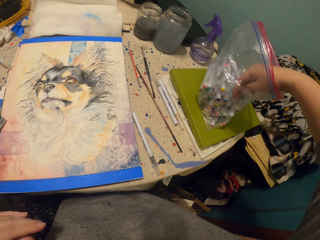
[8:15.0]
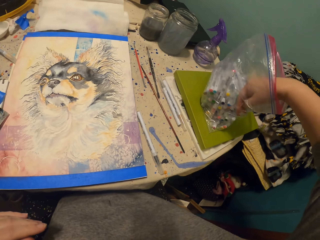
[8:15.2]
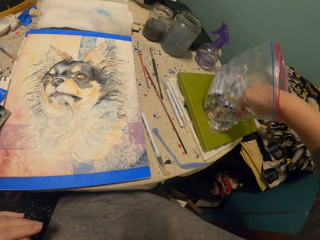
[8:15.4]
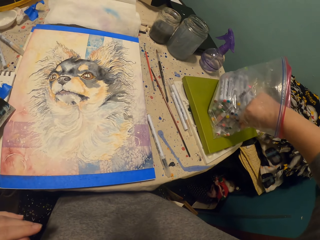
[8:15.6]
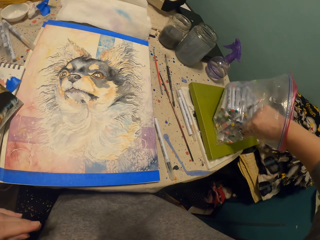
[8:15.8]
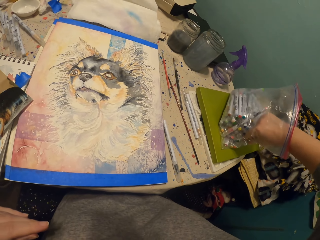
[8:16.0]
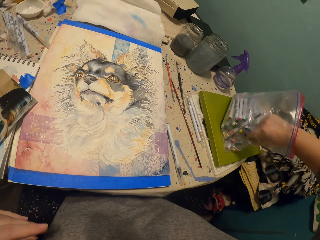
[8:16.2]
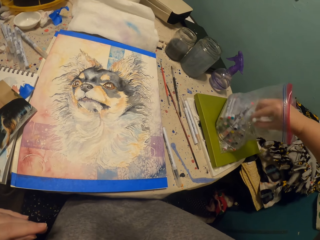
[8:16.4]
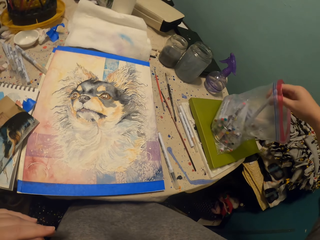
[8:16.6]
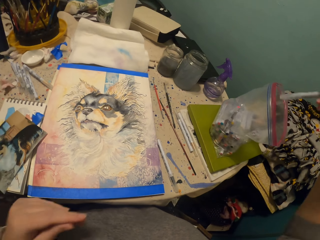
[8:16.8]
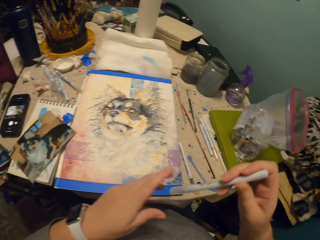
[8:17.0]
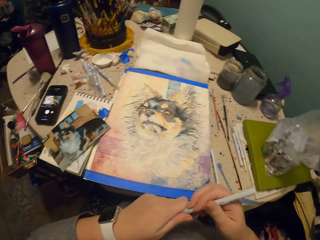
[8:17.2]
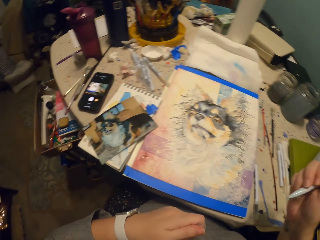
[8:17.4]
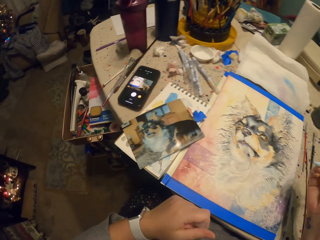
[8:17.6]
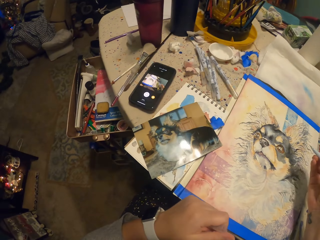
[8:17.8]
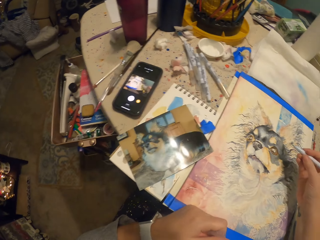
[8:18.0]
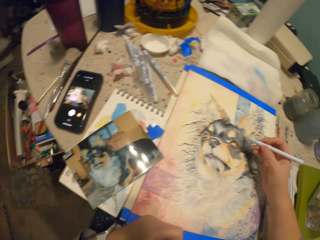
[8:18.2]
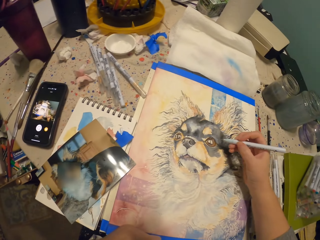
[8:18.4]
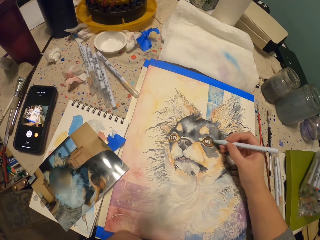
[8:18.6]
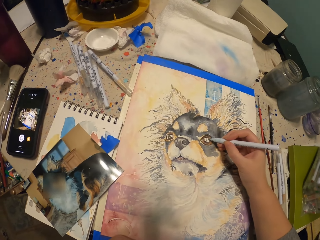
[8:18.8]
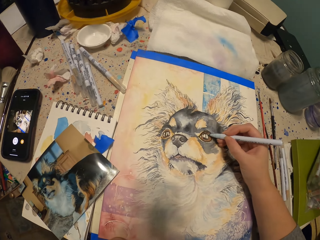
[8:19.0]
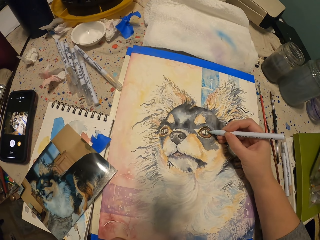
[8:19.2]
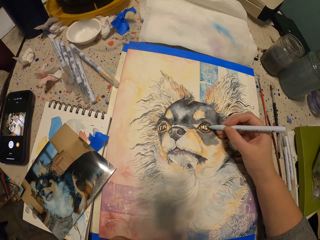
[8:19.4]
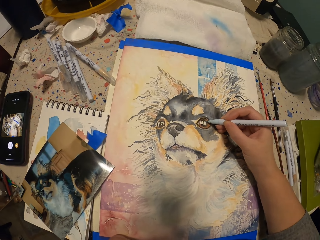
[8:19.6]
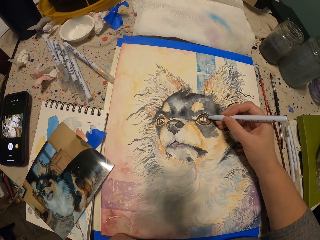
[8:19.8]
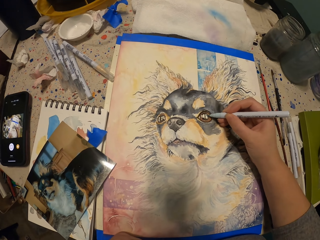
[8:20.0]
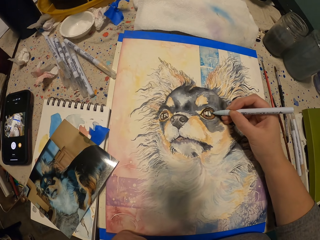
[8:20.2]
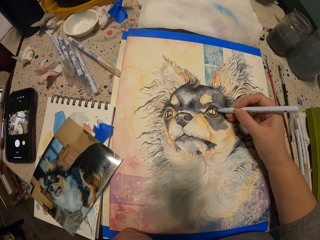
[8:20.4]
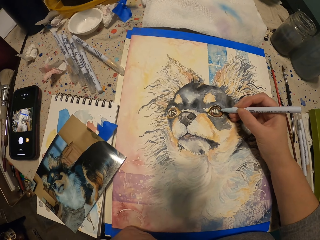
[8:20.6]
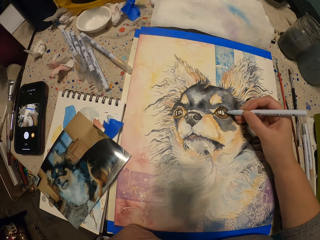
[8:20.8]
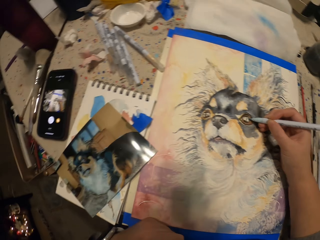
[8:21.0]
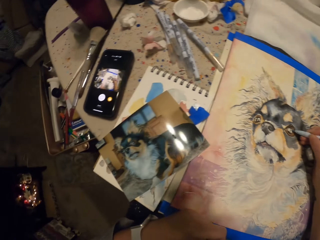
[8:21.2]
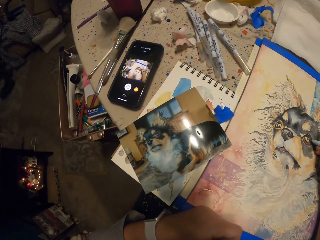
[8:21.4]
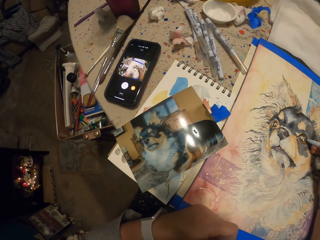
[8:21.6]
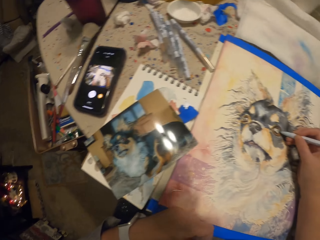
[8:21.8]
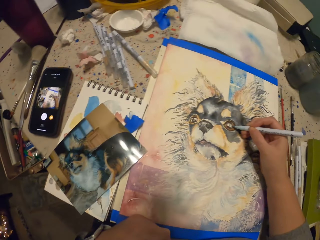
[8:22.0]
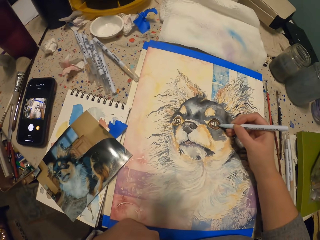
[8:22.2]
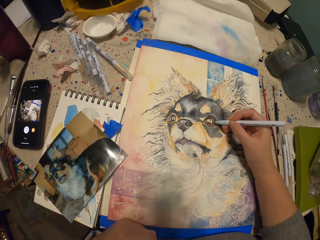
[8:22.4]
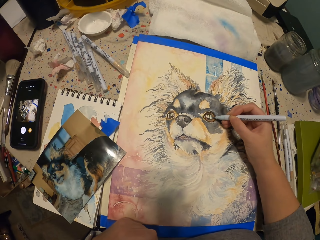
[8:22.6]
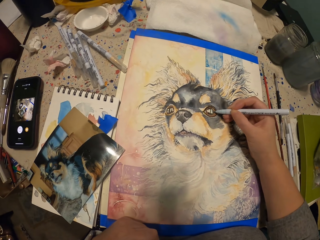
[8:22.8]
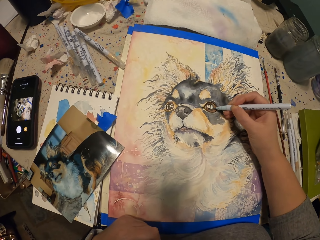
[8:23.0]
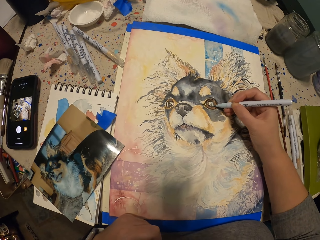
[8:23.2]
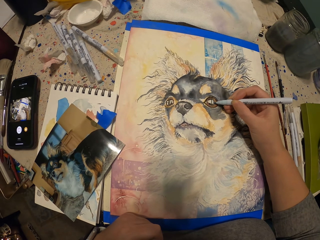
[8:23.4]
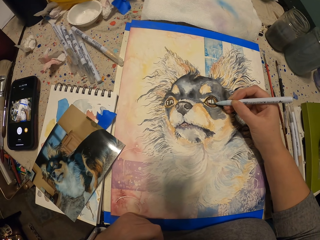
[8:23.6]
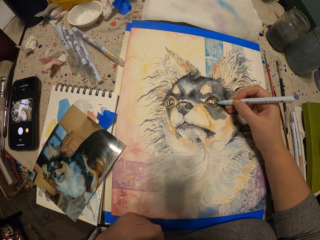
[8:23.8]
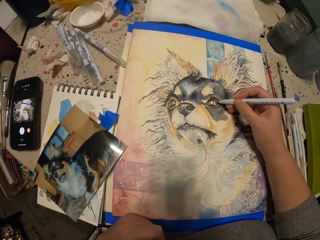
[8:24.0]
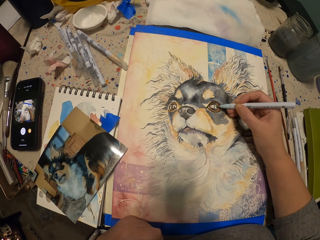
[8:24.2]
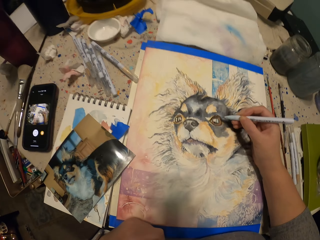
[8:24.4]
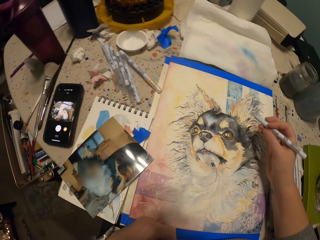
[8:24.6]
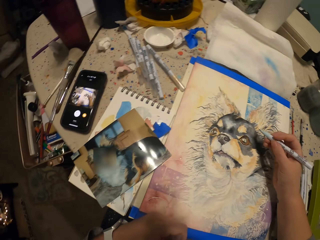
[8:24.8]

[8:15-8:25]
The camera wearer picks up a pen from the pack. They remove the lid. They draw with the pen. They look at the picture on the table. They paint with the pen.

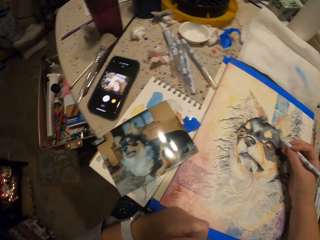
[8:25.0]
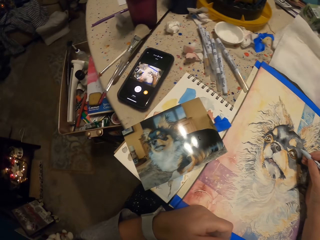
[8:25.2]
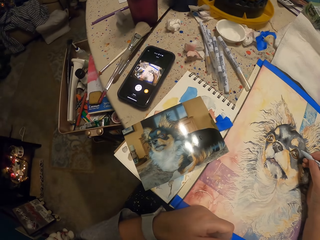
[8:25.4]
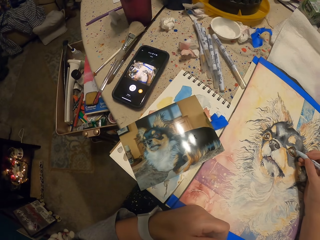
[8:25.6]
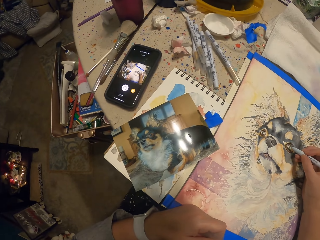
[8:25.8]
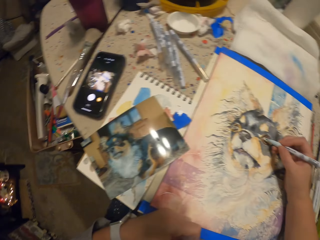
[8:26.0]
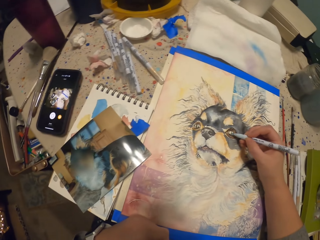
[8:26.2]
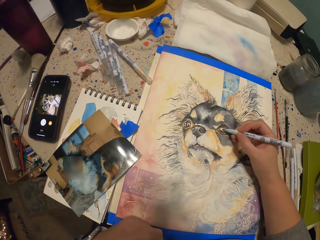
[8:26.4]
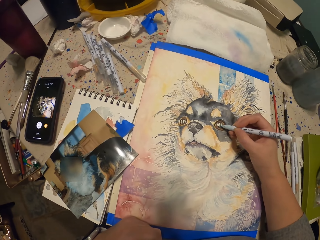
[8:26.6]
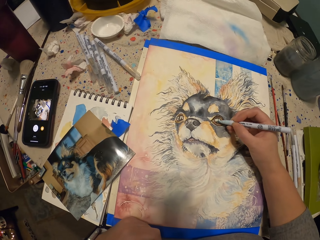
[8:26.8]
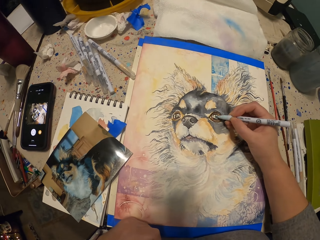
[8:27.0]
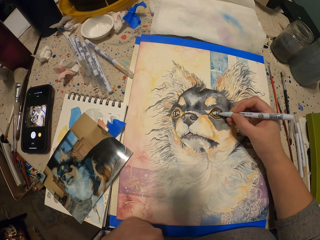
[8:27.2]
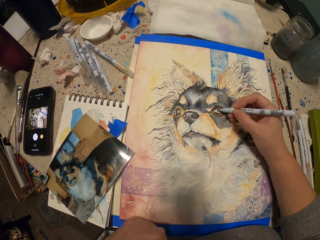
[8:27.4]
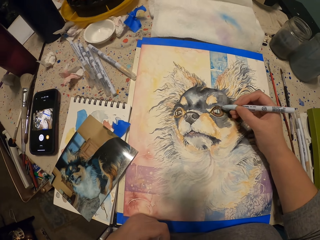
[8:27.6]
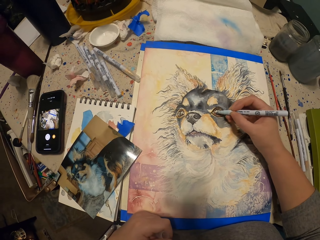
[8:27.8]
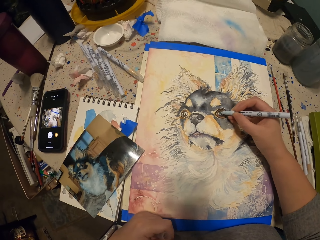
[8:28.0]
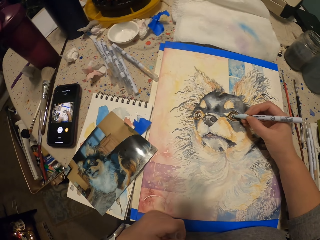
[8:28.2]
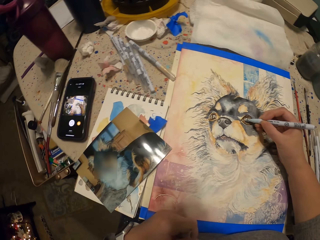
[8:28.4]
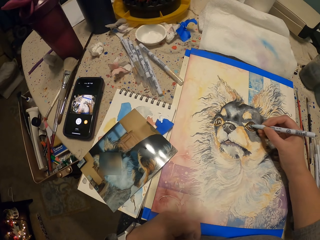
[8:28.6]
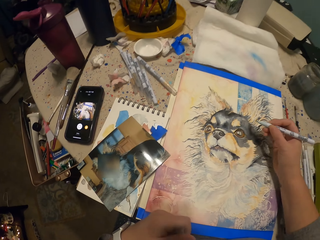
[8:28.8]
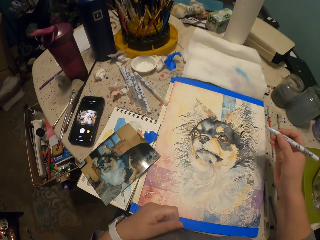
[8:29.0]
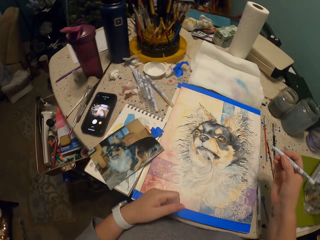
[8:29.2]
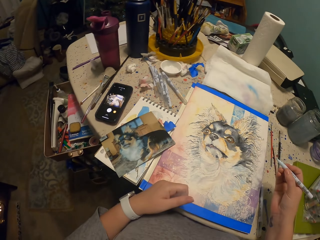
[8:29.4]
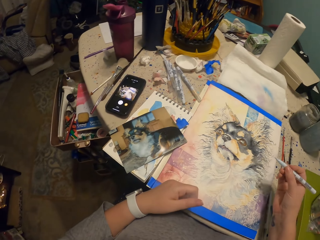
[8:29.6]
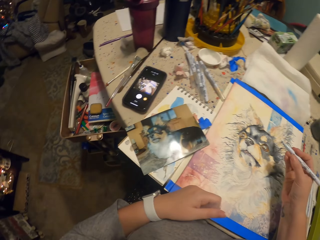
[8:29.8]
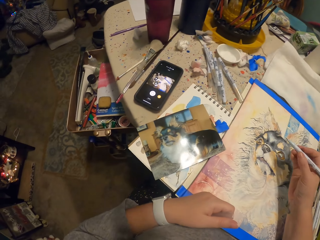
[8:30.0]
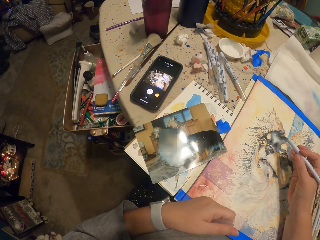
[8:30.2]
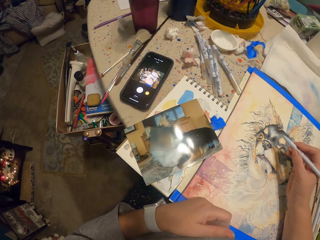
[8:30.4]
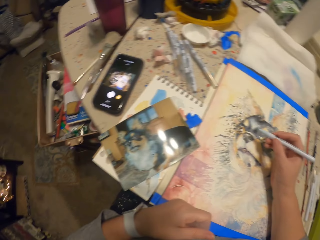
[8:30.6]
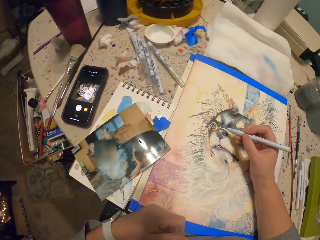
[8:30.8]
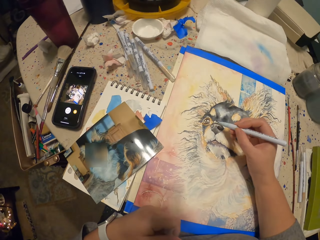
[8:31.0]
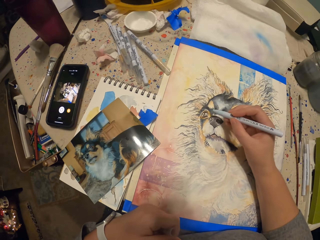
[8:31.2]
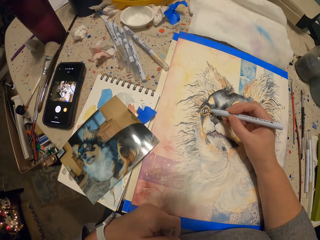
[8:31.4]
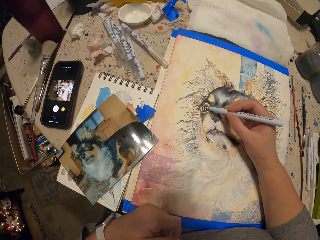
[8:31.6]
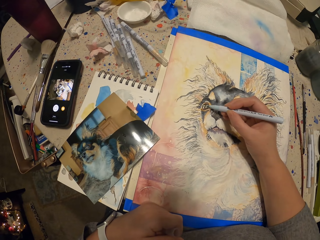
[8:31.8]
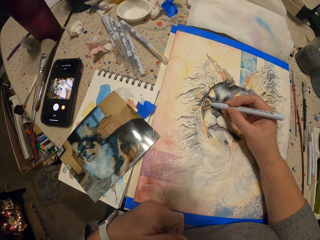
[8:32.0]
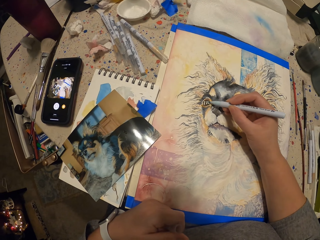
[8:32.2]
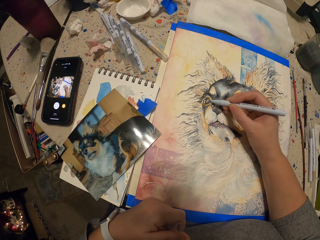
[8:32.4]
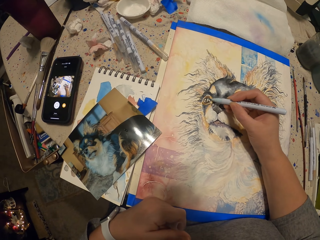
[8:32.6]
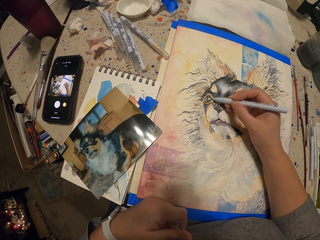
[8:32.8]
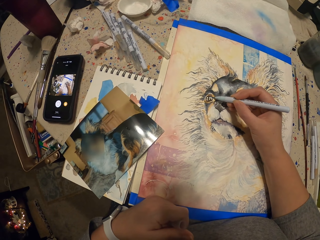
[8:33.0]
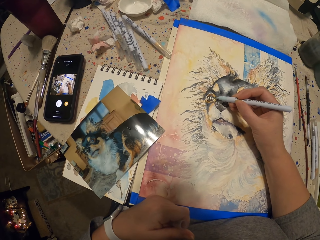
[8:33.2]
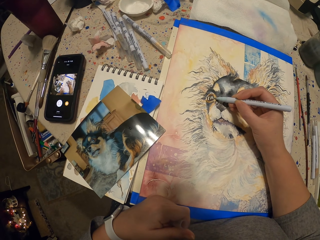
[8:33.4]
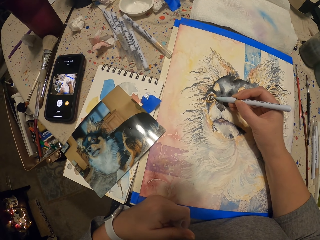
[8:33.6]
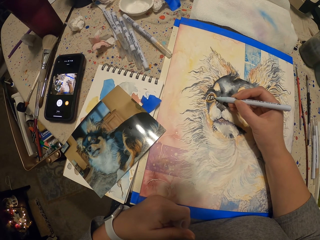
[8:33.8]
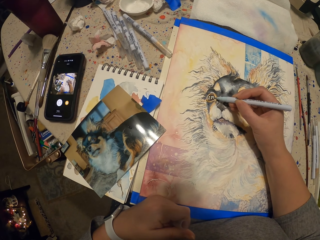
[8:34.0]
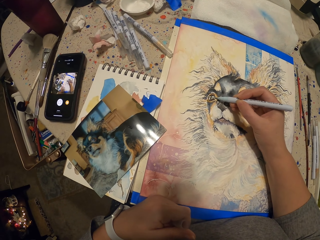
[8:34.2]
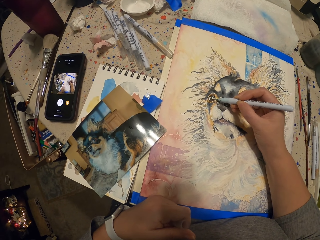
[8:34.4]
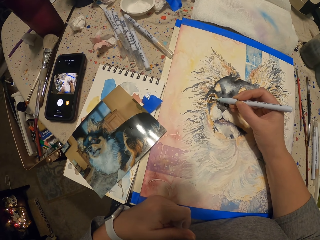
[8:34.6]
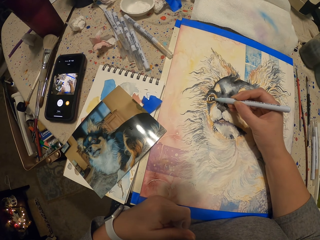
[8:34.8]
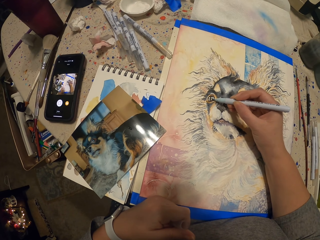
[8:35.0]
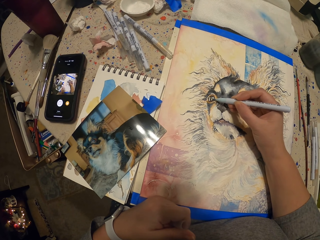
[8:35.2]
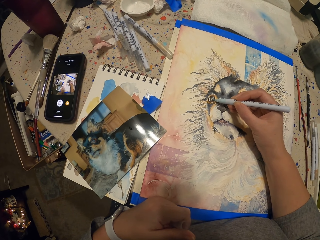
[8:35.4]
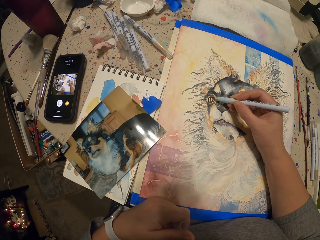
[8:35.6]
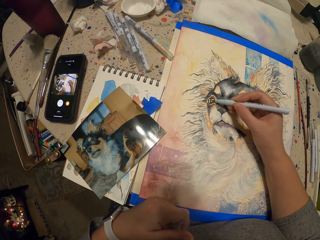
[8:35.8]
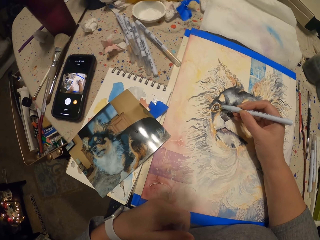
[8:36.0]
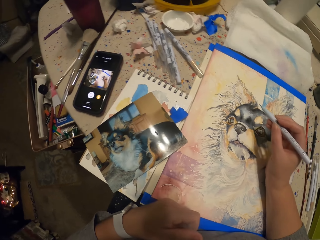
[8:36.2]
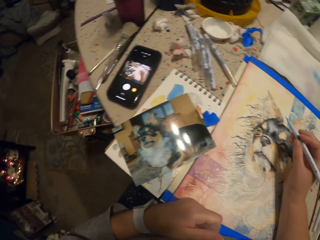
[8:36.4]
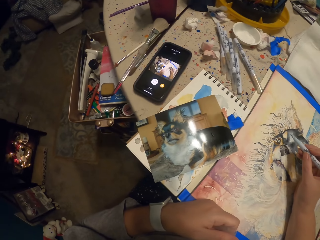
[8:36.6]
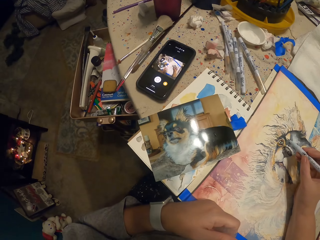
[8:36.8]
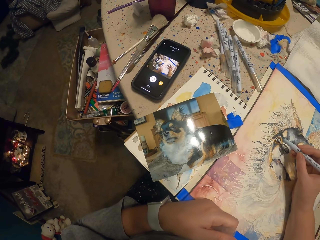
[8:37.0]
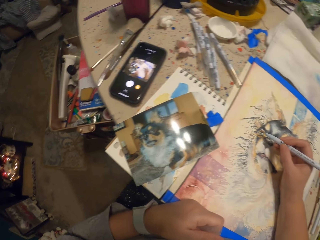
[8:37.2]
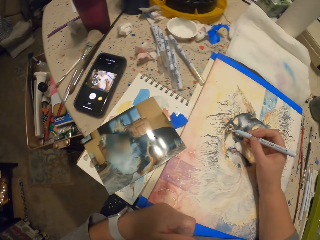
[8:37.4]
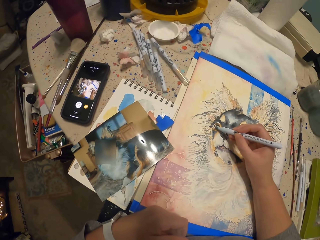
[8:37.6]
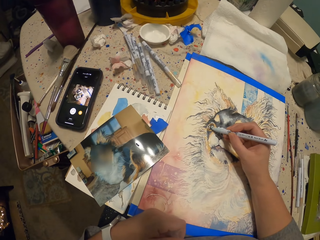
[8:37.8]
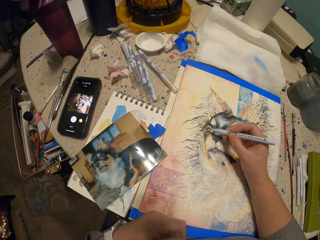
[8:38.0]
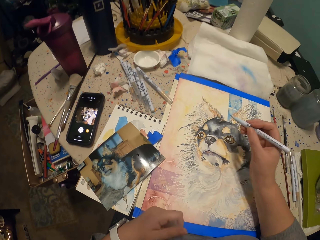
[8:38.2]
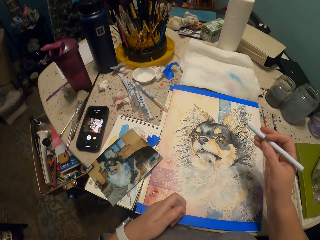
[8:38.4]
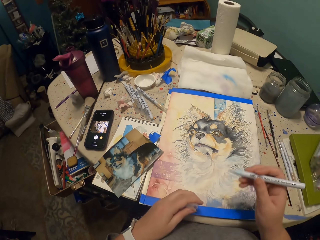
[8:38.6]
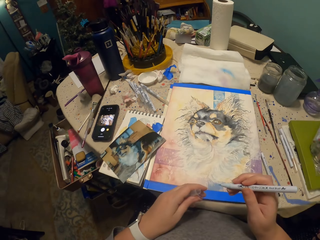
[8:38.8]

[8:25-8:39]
The camera wearer looks at the picture on the table. They paint with a pen. They look at the paint. They paint with the pen. They look at the picture on the table.
